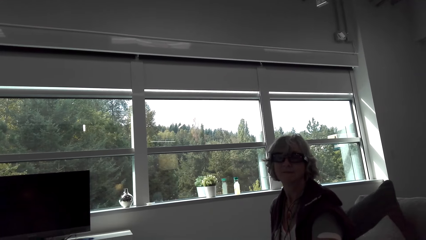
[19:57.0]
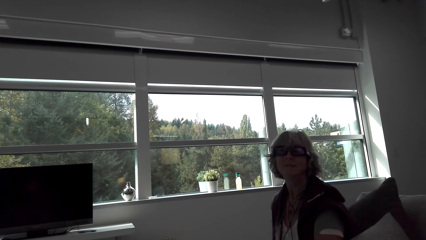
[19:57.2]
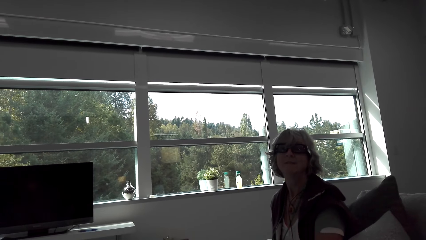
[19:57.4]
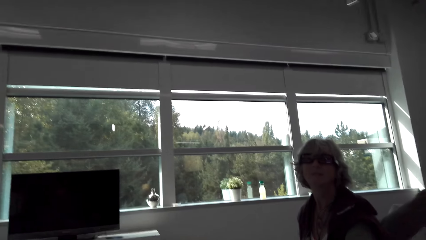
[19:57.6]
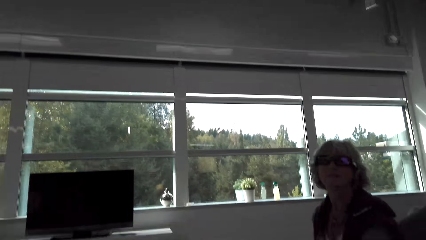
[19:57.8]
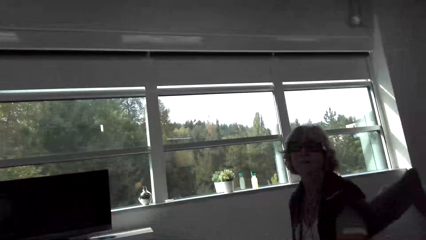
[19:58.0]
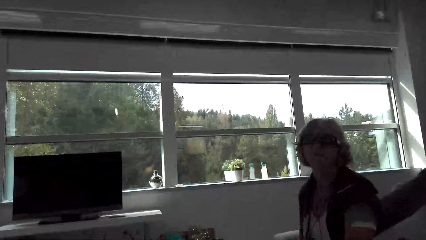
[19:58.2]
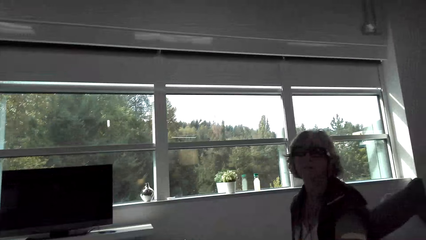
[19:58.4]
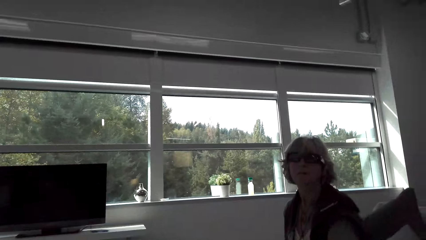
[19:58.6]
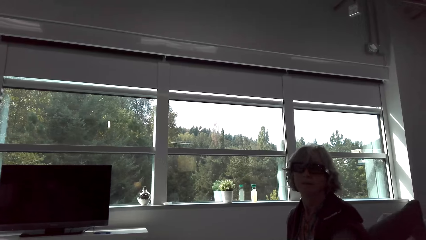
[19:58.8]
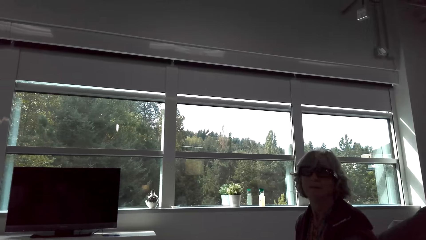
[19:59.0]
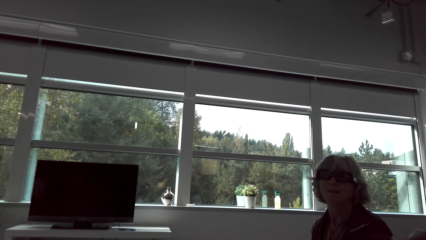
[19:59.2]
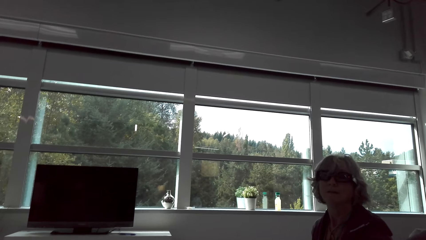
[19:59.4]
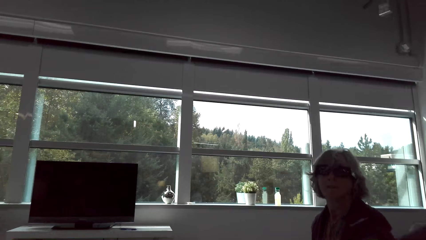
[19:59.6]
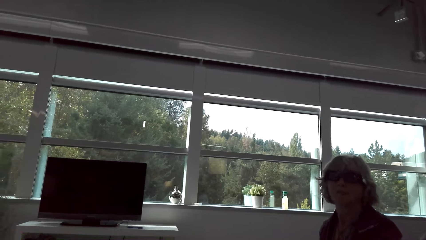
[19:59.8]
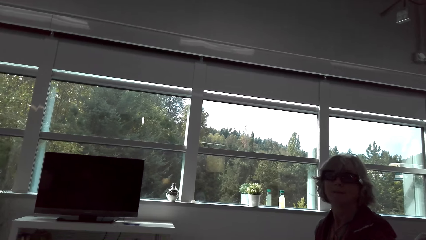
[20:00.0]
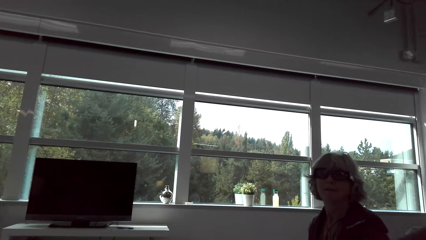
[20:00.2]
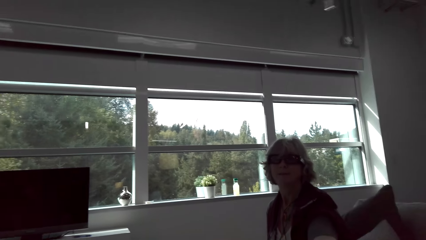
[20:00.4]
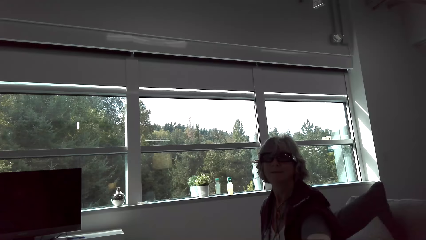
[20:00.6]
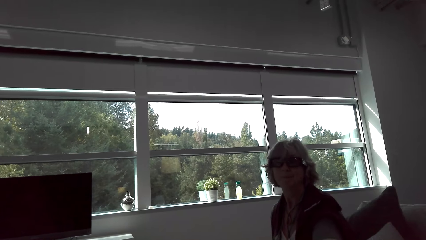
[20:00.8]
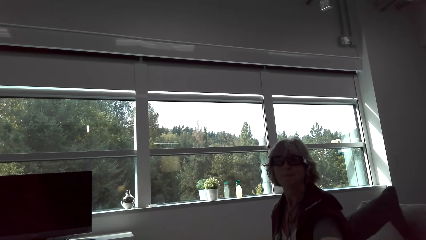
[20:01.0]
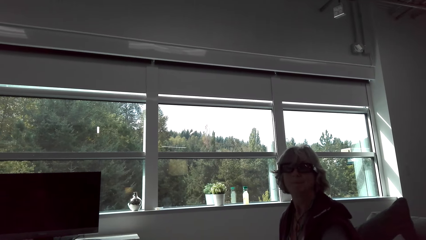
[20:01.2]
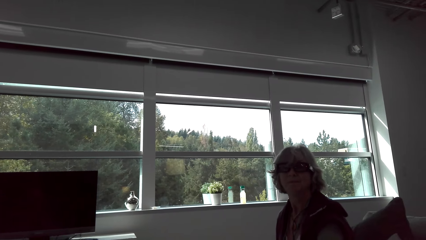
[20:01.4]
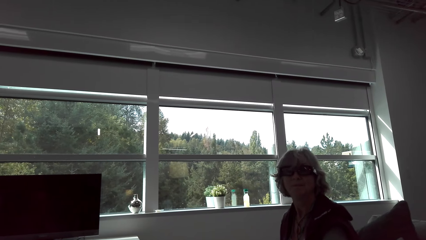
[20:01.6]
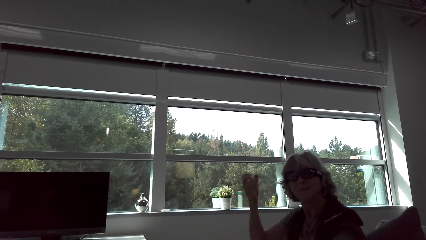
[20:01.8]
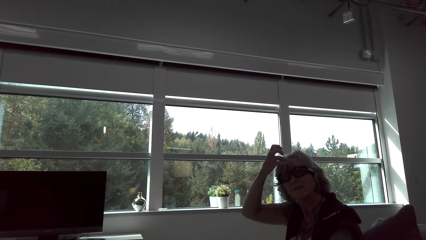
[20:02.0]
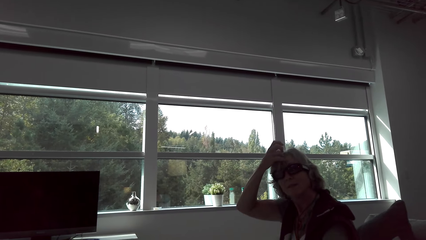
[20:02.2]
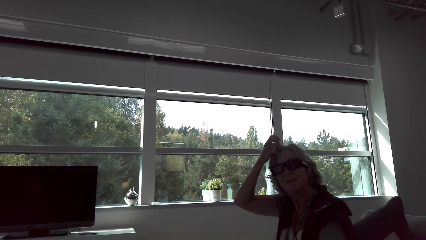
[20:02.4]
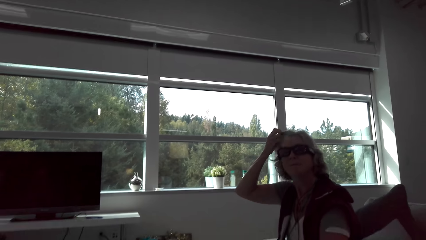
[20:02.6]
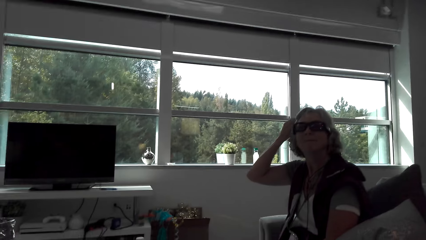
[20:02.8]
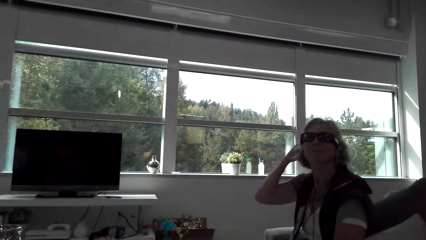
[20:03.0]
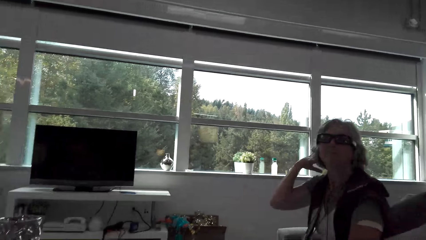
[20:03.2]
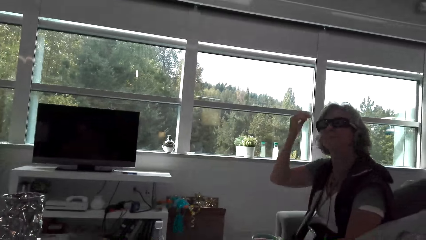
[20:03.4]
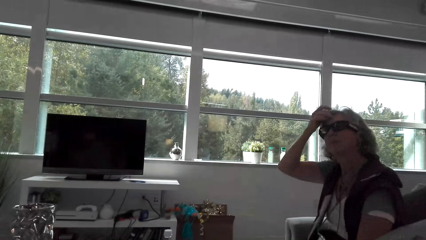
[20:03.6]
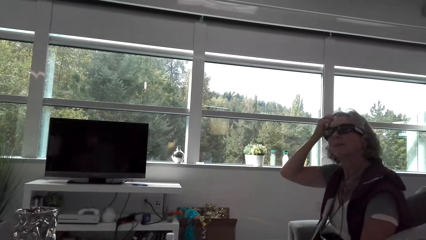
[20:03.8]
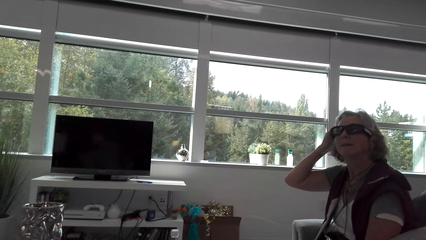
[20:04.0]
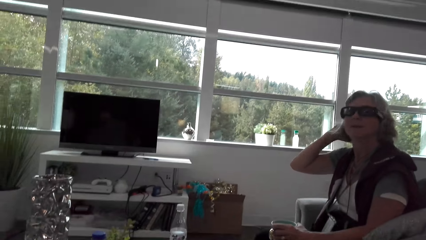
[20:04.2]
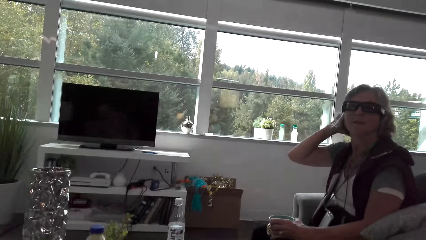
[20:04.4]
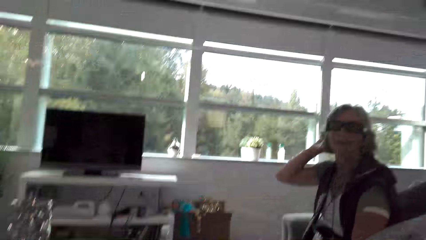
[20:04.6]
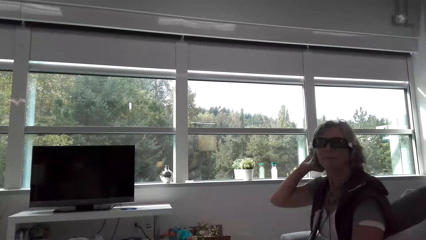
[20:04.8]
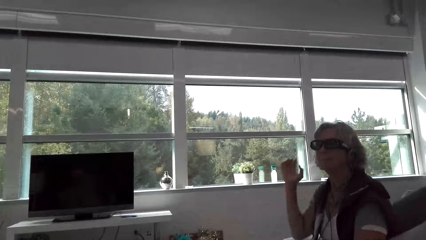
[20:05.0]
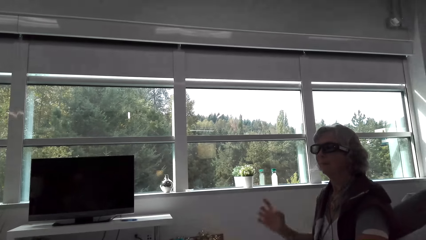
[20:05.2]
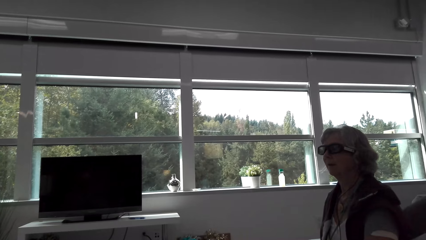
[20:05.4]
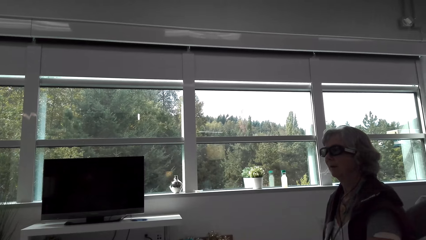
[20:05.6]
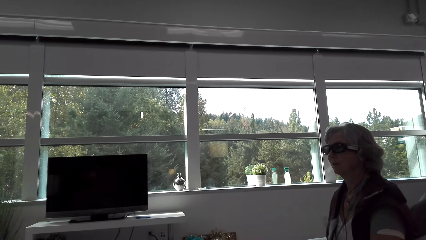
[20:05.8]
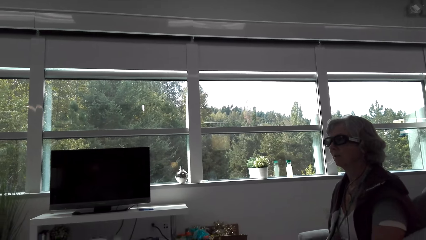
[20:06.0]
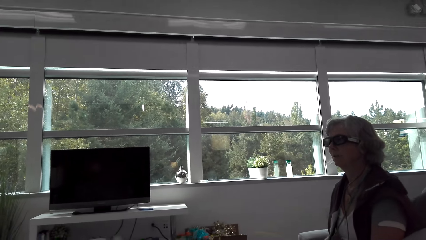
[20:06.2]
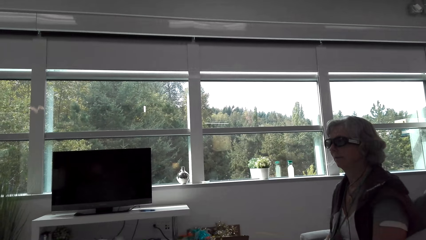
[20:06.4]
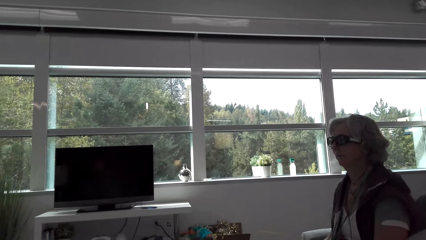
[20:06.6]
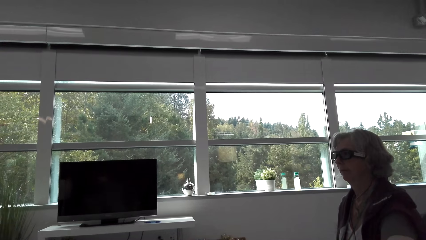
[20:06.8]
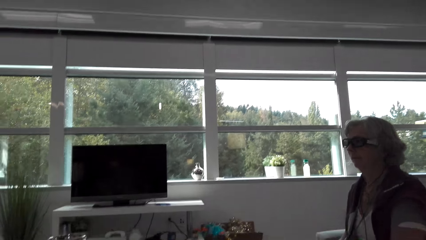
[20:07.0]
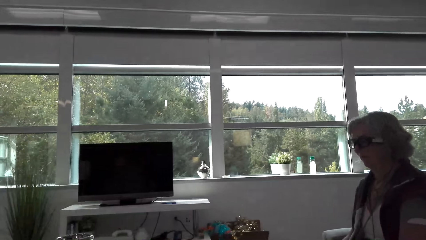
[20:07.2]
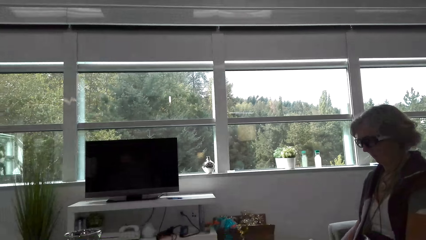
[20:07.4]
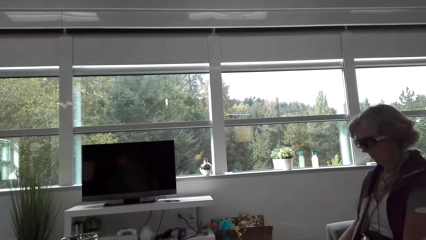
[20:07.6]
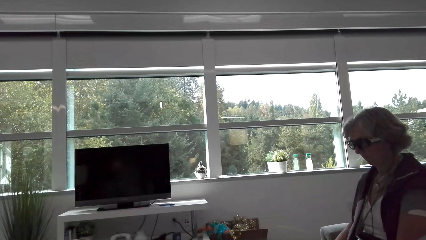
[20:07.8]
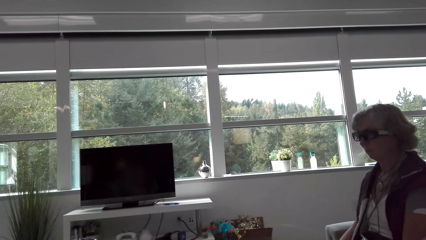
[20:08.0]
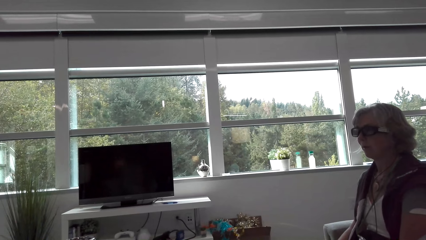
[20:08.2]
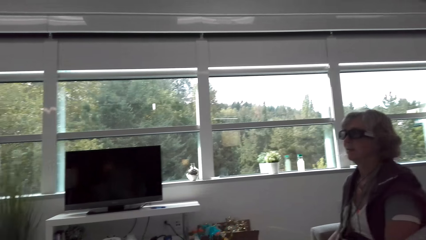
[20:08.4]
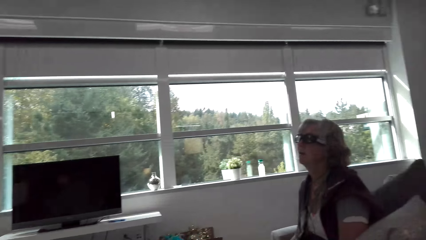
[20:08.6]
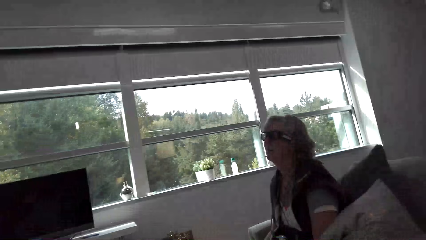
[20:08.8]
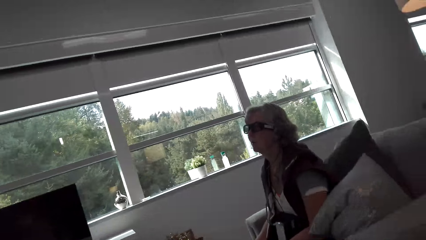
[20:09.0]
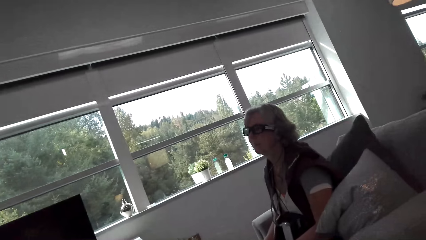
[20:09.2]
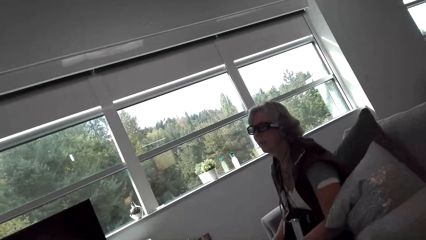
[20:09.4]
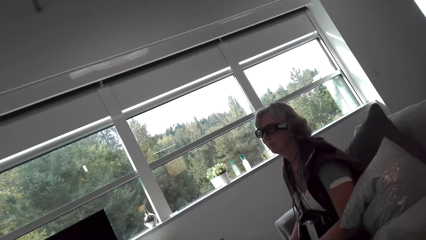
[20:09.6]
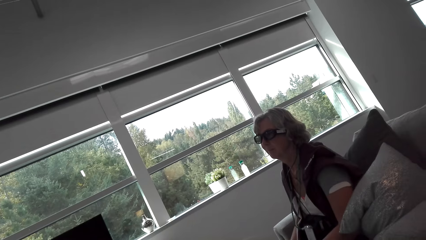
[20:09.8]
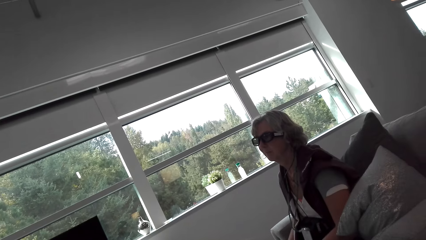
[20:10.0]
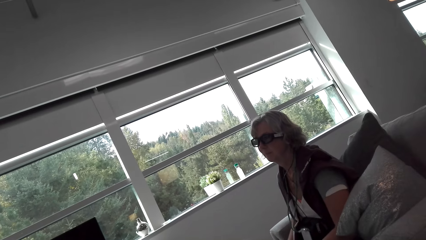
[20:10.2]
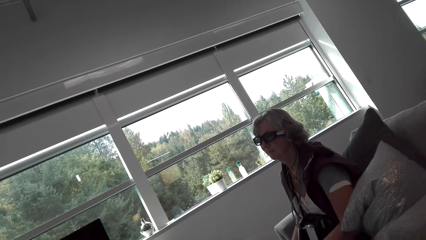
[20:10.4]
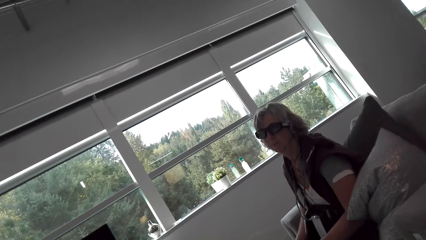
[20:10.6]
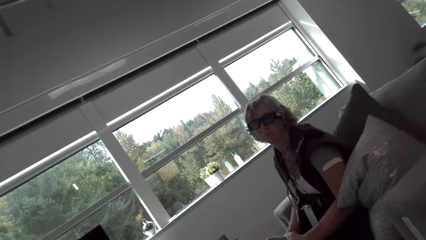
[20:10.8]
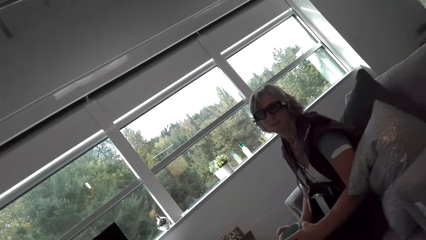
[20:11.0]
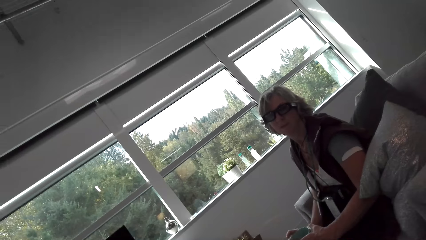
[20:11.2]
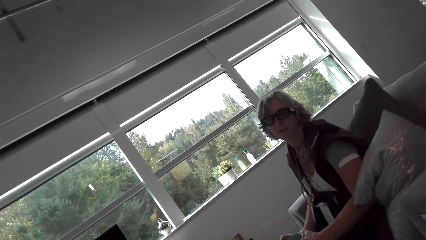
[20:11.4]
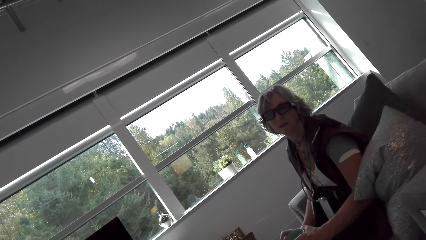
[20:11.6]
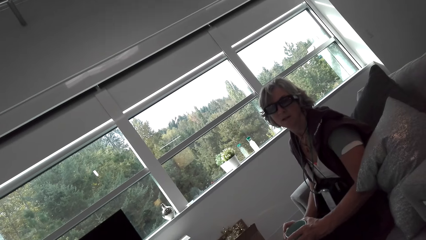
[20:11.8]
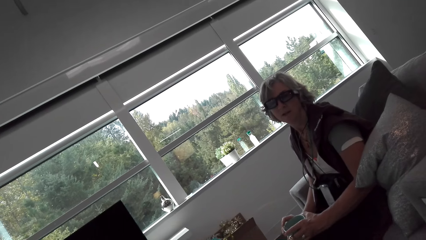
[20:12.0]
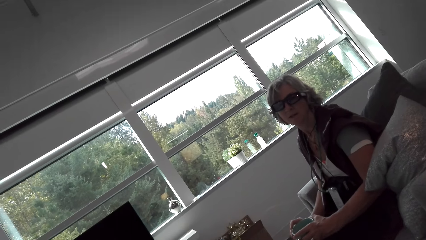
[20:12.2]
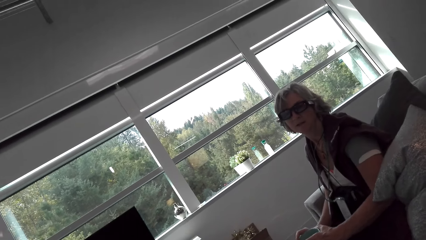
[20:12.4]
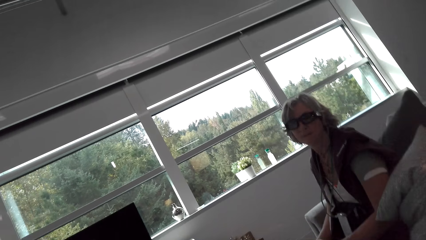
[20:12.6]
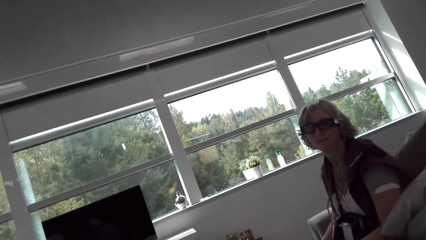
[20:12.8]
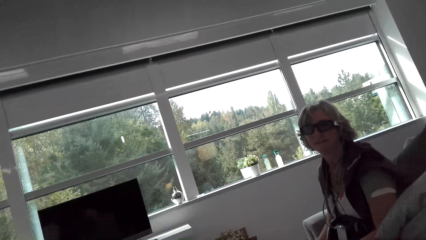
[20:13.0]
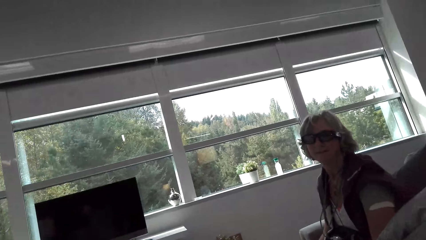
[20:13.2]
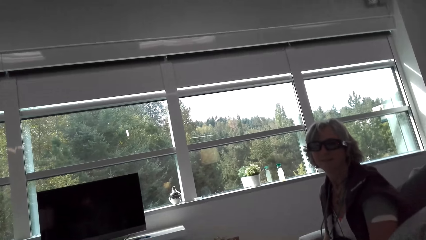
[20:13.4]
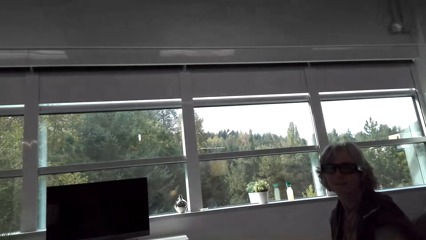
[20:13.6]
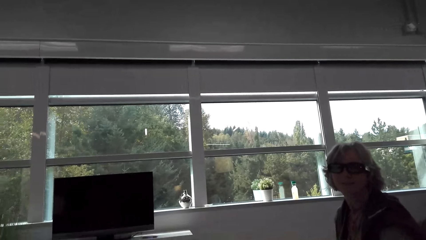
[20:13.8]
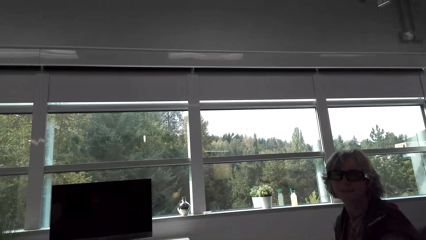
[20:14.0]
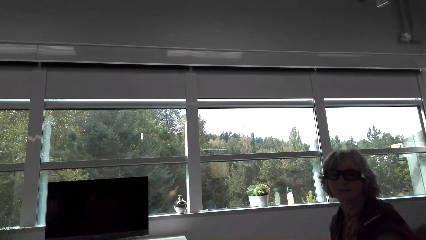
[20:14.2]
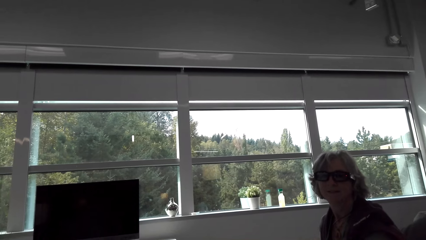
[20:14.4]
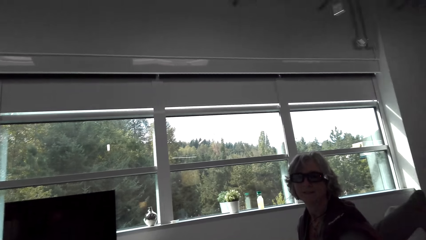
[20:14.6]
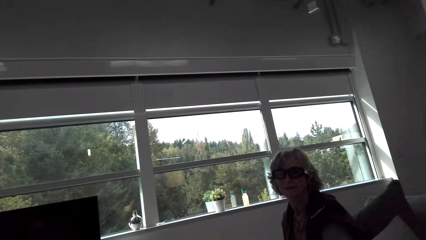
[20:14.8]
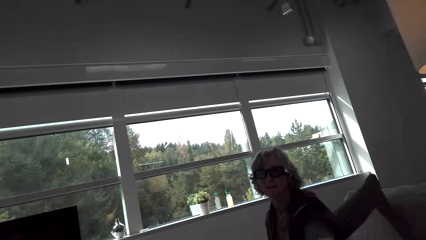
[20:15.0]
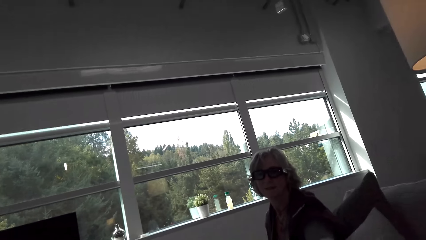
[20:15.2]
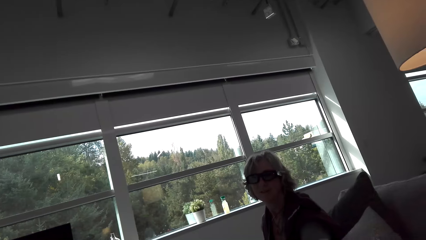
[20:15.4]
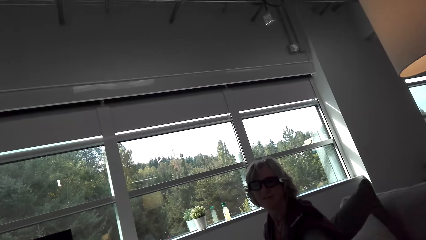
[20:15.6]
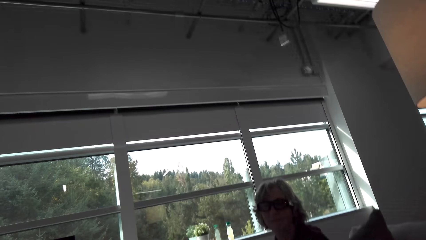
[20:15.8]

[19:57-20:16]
The camera wearer talks with the lady and looks around. They talk with the lady. The lady scratches herself and holds her hair. The camera wearer talks with the lady. The lady lowers the hand. The camera wearer looks around. The lady holds the cup. The camera wearer talks with the lady.
